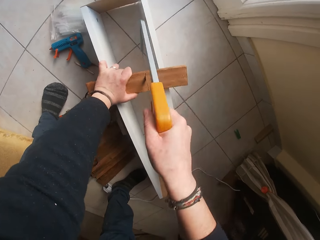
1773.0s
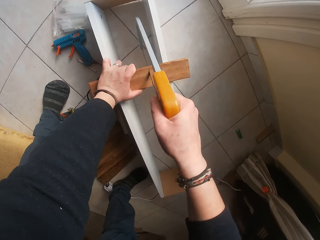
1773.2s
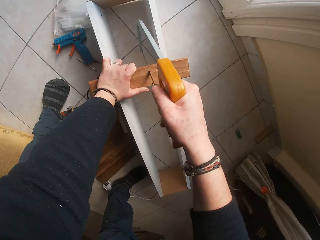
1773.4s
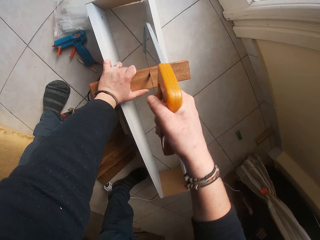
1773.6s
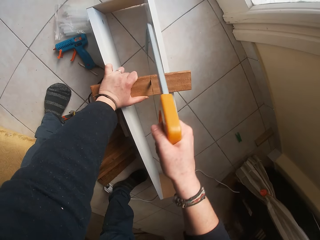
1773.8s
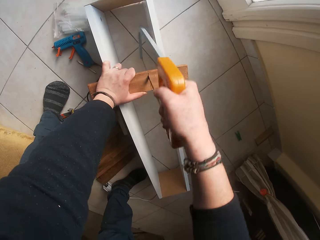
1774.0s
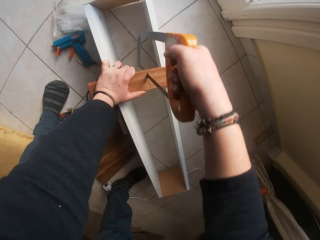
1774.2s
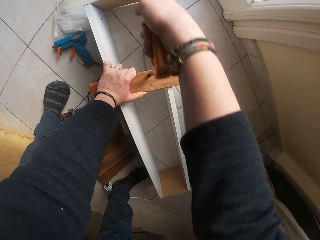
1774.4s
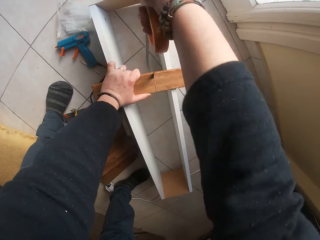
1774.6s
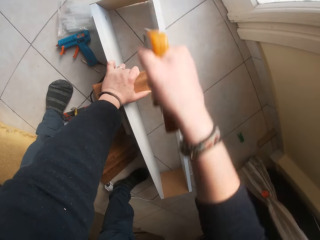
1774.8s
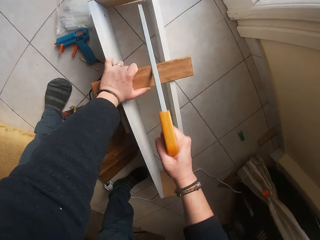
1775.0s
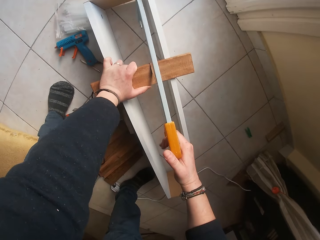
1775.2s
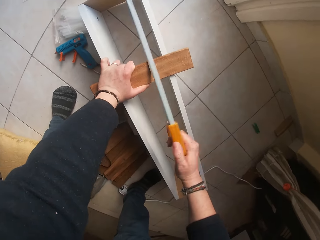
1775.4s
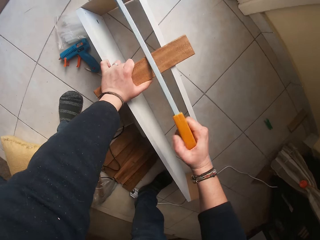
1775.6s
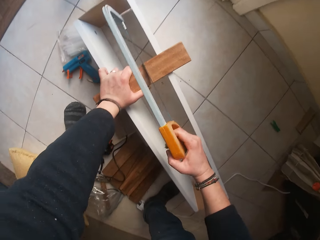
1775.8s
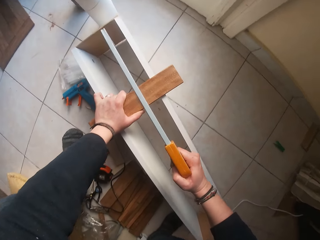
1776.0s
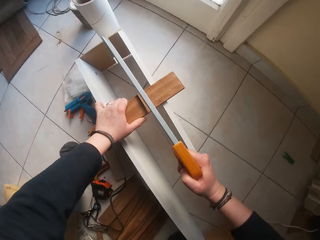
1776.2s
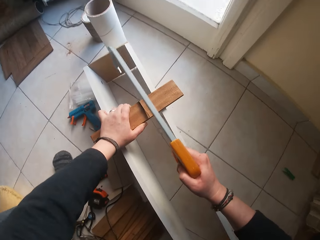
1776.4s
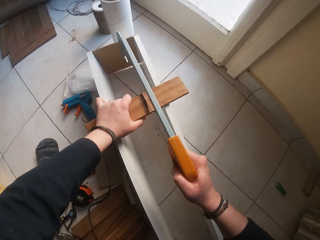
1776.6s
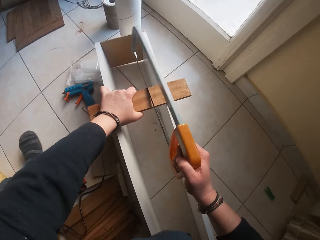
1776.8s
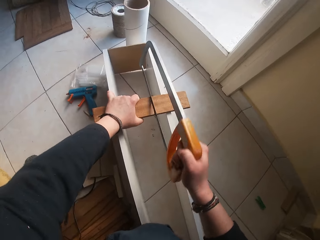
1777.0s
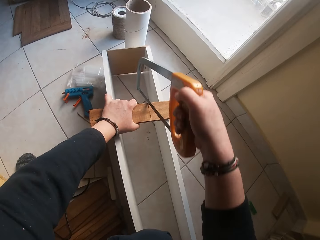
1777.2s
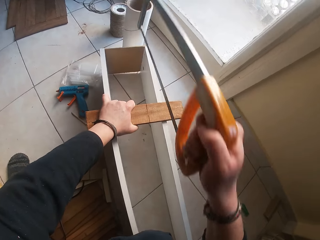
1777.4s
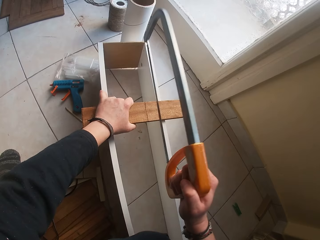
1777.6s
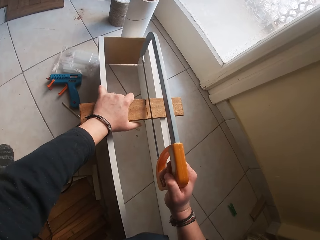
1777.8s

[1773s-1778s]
The camera wearer cuts the wood with the hacksaw.

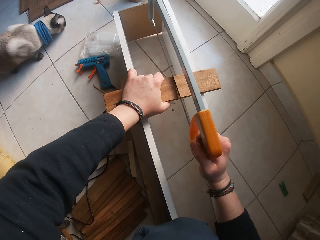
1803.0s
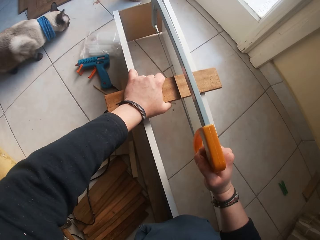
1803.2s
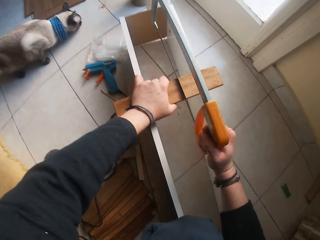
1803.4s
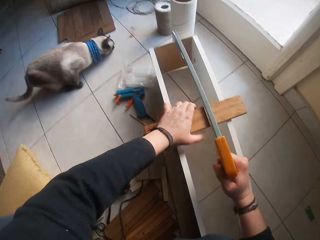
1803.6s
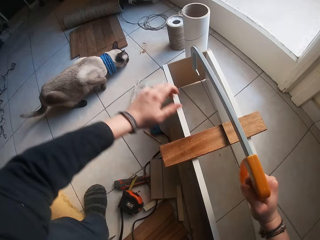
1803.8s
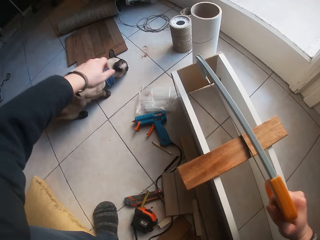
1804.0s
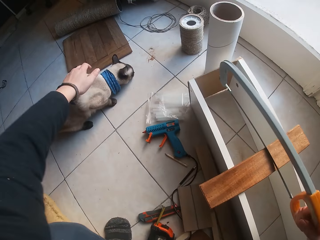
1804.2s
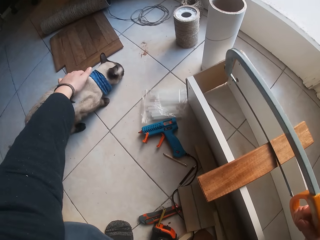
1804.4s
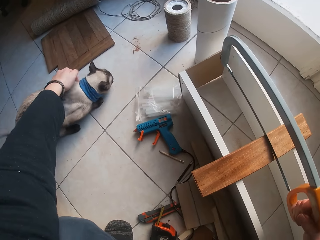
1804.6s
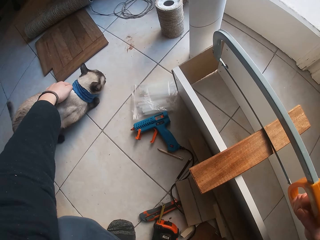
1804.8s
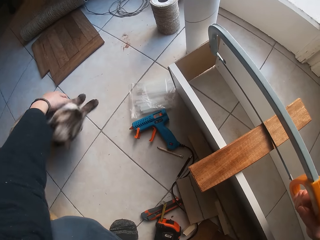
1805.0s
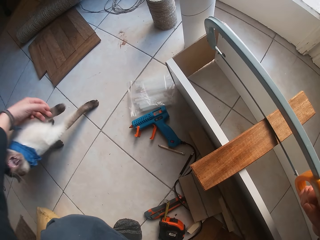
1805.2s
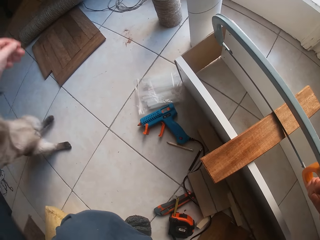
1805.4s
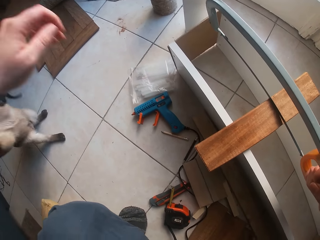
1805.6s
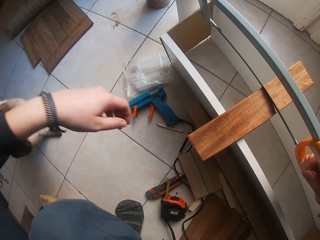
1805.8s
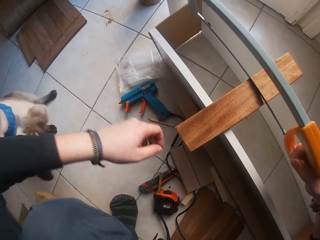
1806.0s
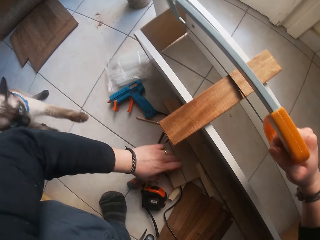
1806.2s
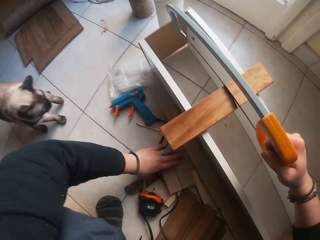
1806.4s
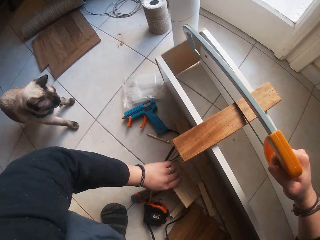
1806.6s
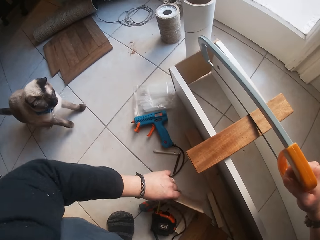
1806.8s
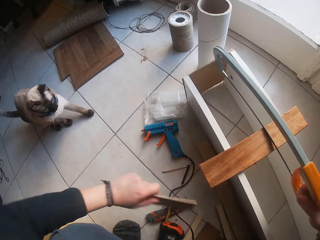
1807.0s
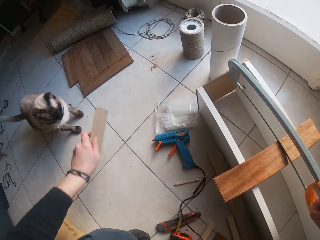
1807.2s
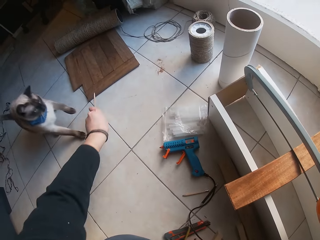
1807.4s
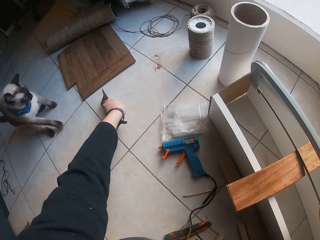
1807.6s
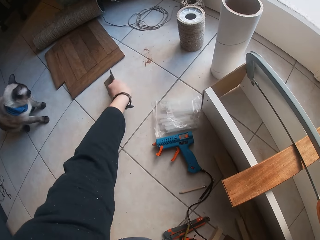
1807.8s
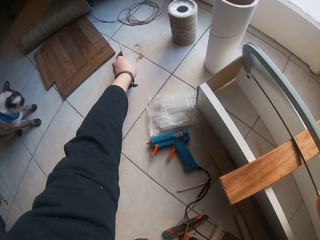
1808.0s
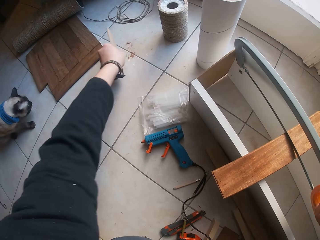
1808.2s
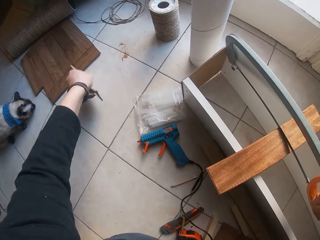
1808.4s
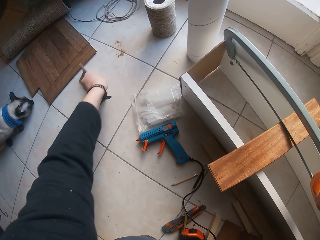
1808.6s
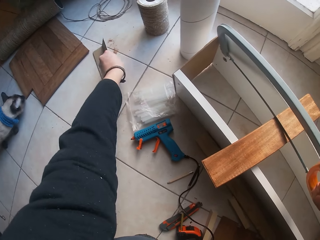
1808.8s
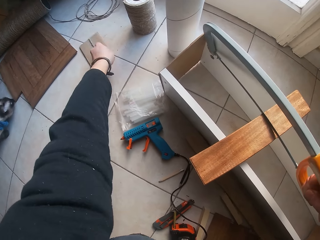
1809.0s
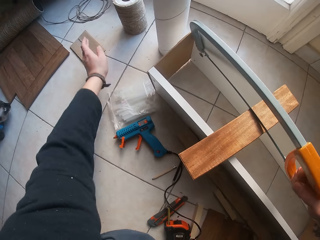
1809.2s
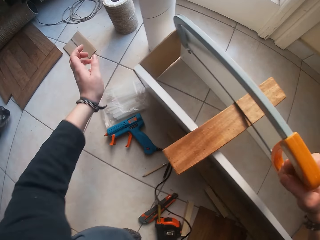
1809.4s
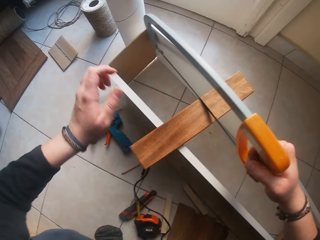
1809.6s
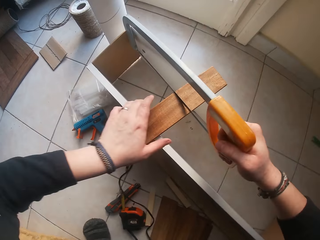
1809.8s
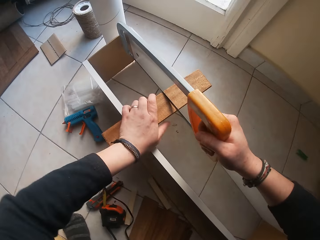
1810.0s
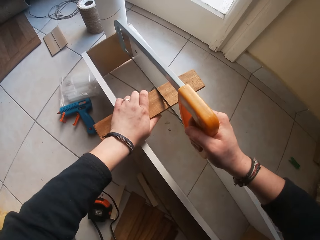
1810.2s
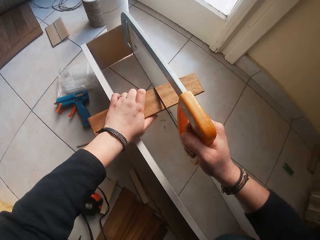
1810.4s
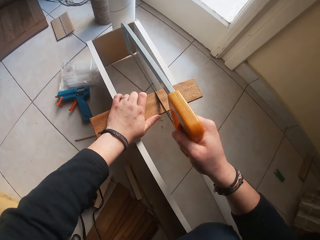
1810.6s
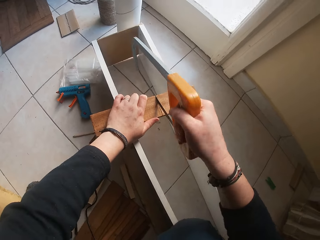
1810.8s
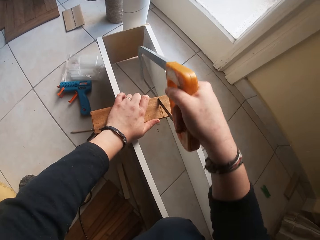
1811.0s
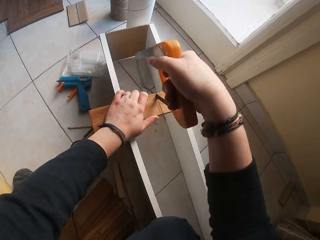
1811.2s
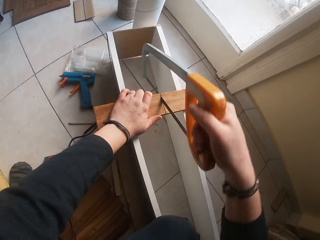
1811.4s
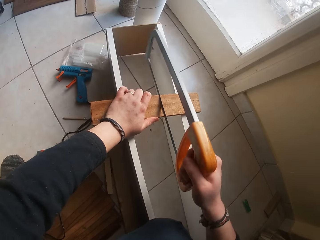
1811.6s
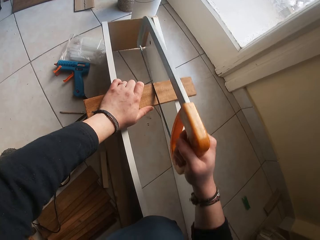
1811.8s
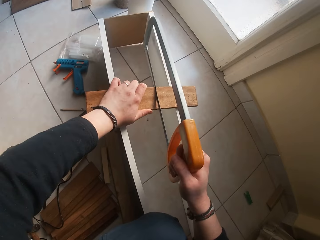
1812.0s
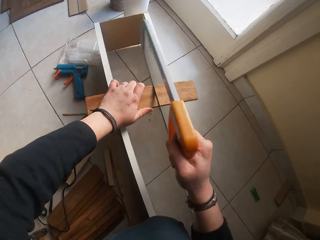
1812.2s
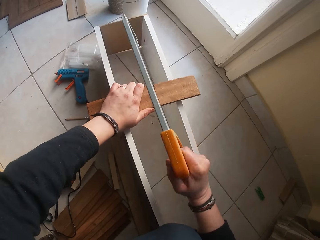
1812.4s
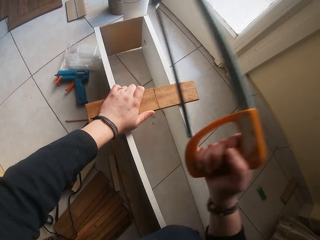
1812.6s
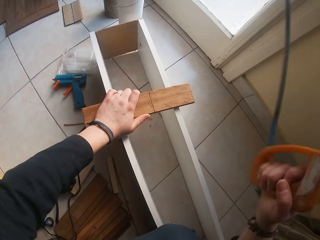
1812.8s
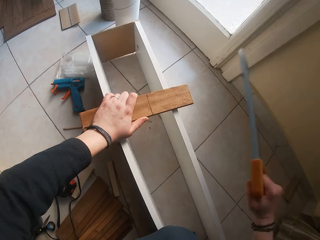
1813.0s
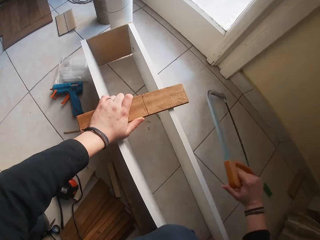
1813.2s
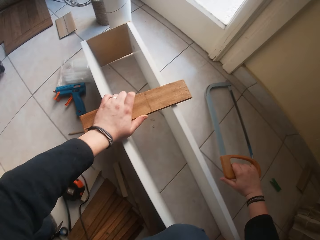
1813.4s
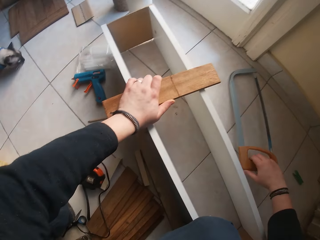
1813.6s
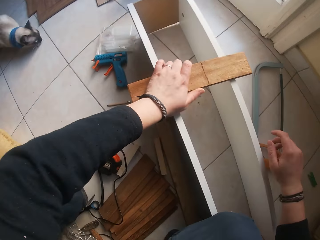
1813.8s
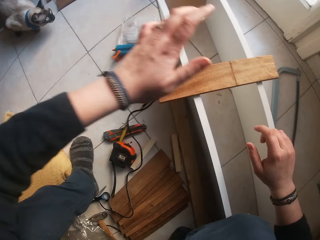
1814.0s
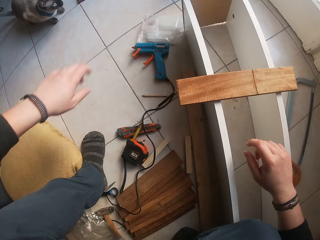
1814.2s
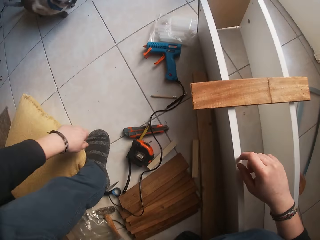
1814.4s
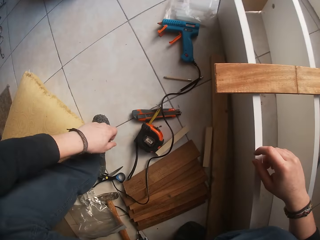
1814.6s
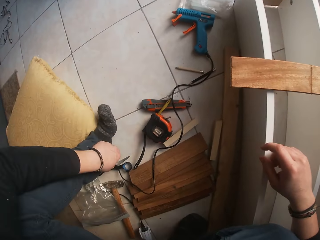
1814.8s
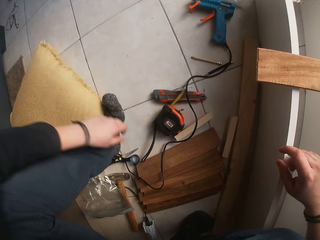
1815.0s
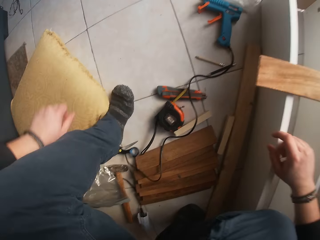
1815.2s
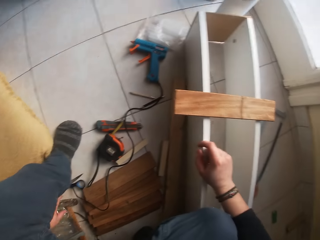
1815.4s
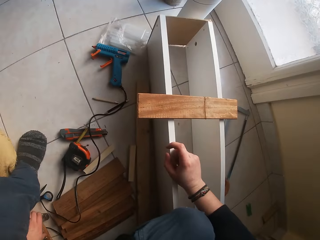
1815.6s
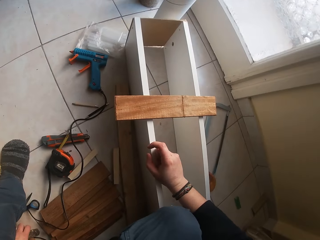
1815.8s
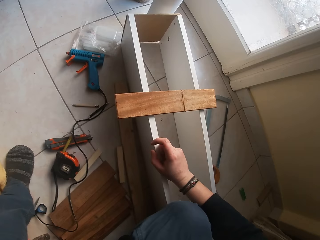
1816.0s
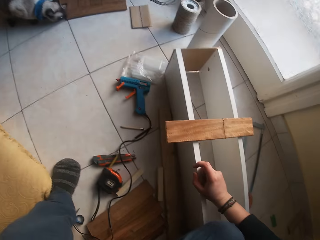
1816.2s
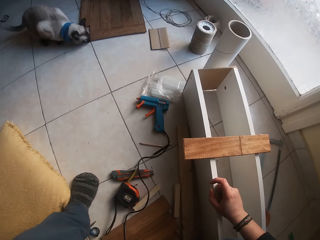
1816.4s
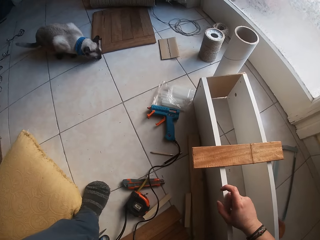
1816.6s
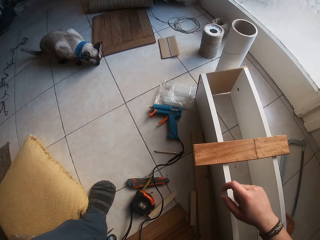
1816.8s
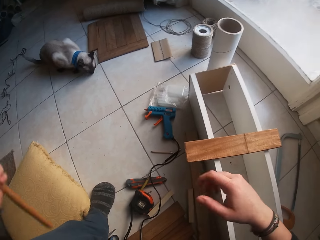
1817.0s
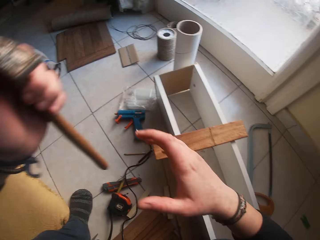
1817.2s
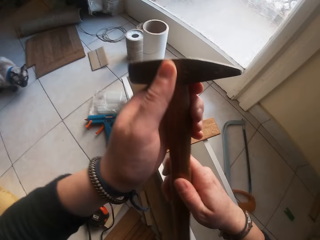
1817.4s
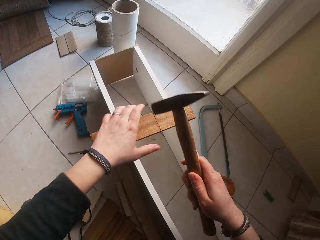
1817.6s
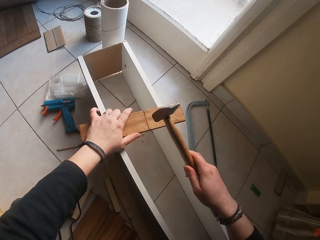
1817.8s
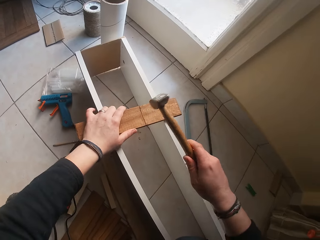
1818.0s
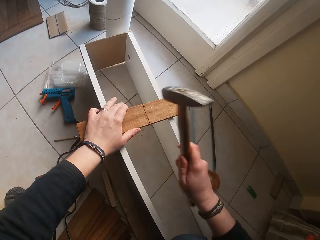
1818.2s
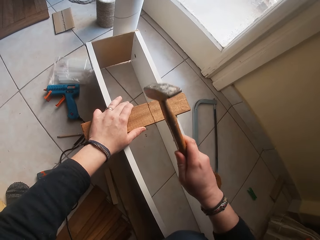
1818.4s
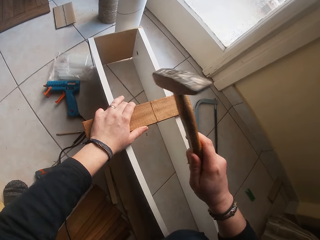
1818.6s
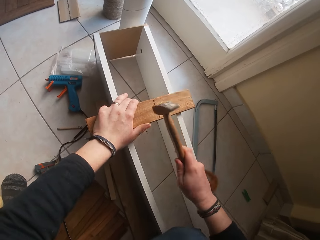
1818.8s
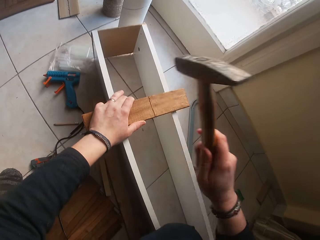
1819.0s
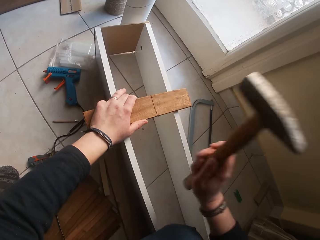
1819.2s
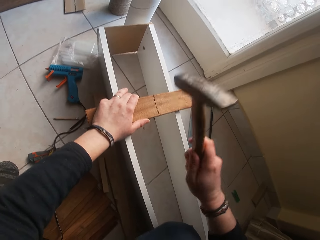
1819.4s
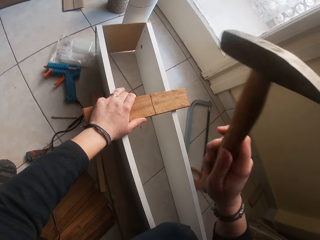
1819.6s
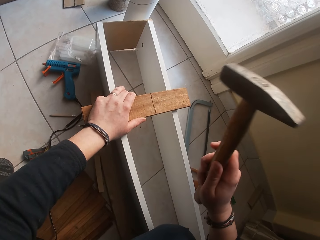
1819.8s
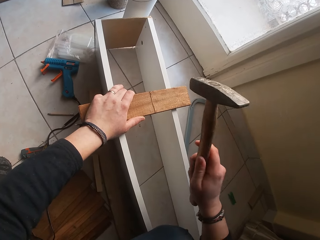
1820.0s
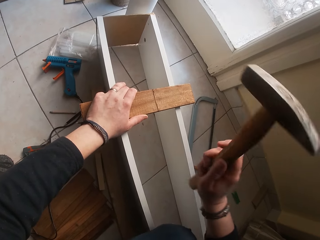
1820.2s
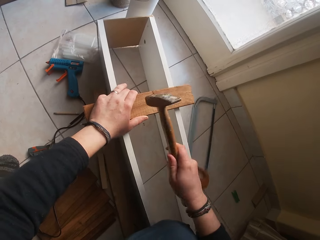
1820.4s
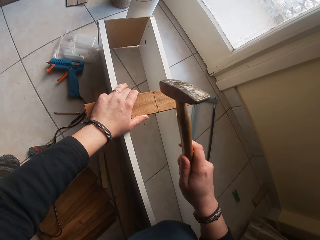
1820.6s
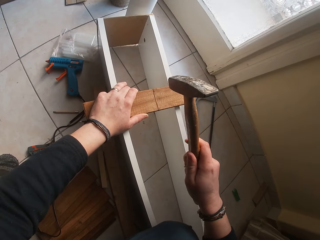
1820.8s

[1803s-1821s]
The camera wearer touches a cat with her left hand. The cat limps with its hind legs. The camera wearer picks up the carton on the floor with her left hand. She picks up a small wood from the floor. She sweeps the wood crumbs on the floor with the carton in her left hand. She puts the wood on the floor. She drops the carton on the wood crumbs on the floor with her left hand. She holds the wood on the wooden box with her left hand. She leaves the wood on the floor. She cuts the wood on the wooden box with the hacksaw in her right hand. She drops the hacksaw in her right hand on the floor. She removes her left hand from the wood. She picks up a hammer on the floor with her left hand. She transfers the hammer from her left hand to her right hand. She holds the wood on the wooden box with her left hand. She hits the hammer on the wood on the wooden box with her right hand.
